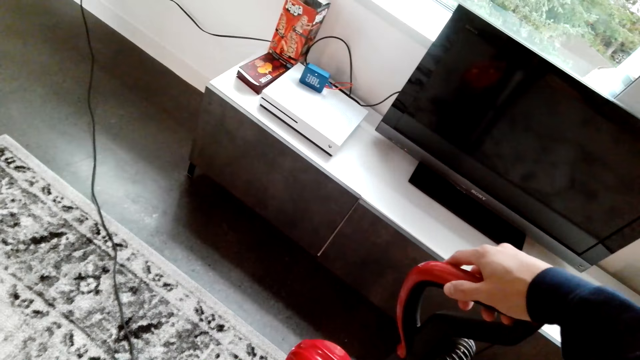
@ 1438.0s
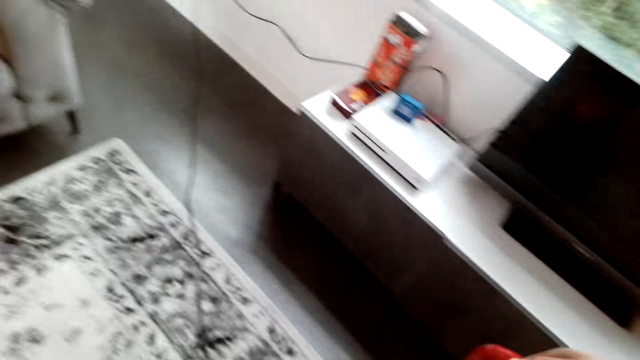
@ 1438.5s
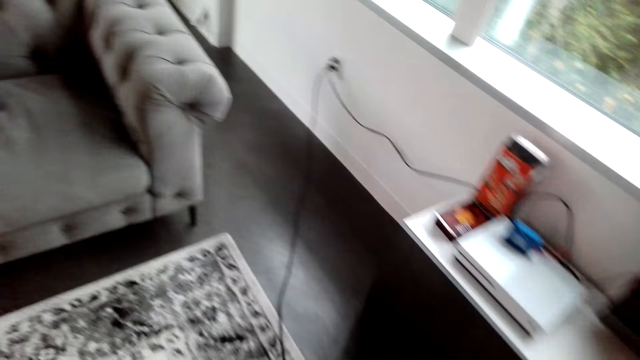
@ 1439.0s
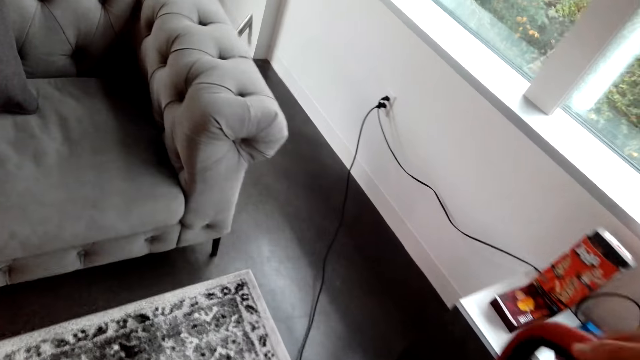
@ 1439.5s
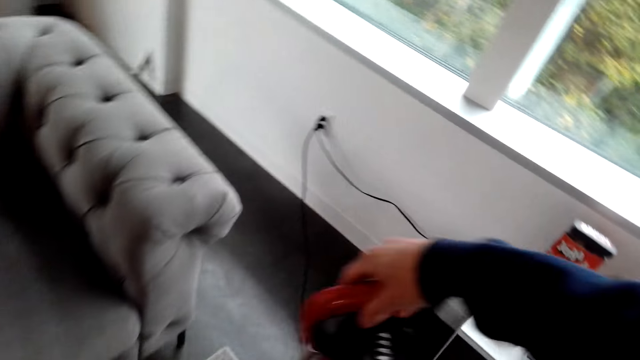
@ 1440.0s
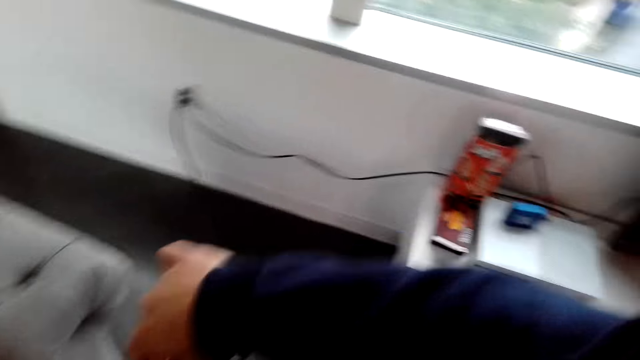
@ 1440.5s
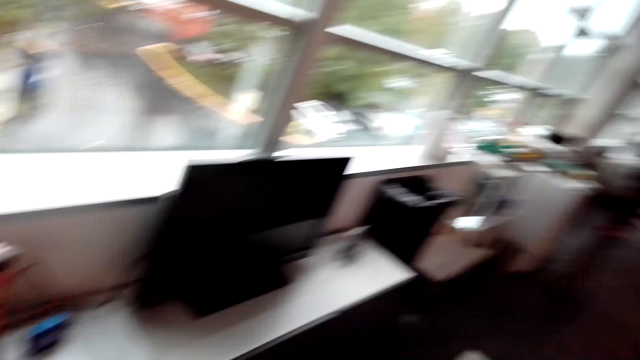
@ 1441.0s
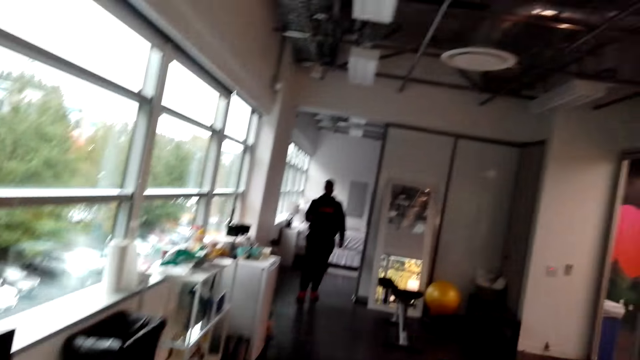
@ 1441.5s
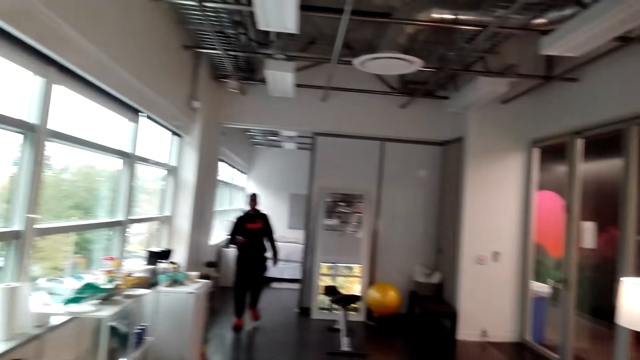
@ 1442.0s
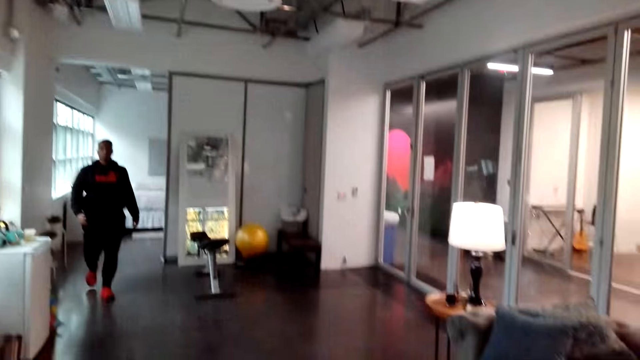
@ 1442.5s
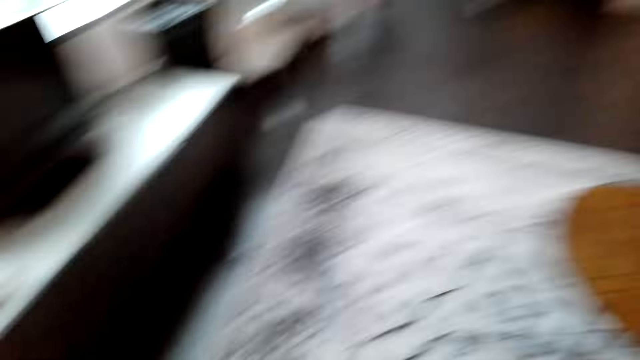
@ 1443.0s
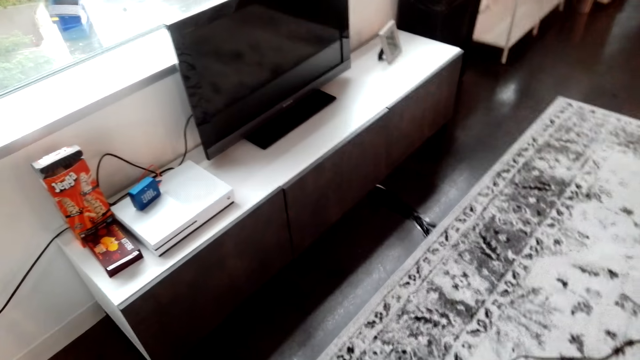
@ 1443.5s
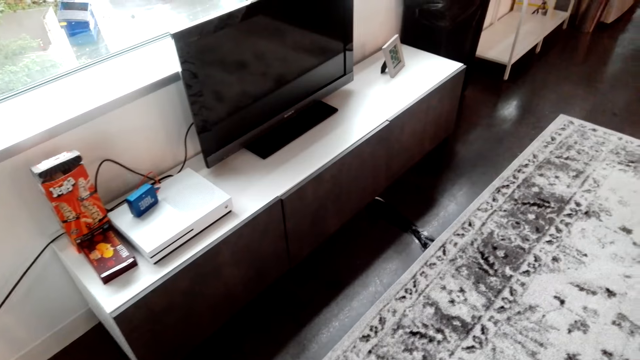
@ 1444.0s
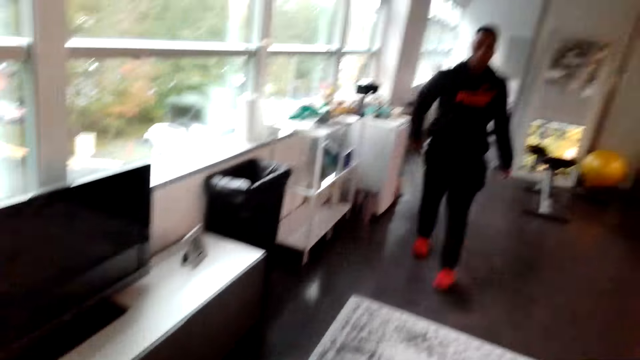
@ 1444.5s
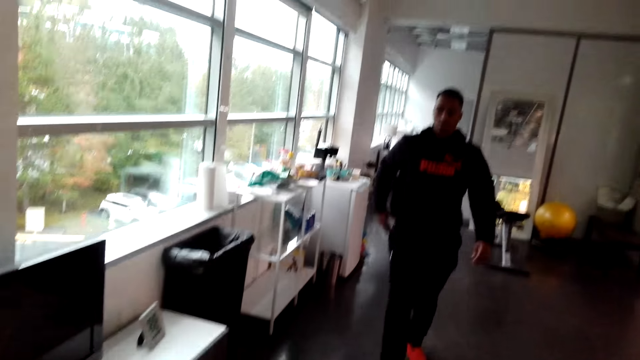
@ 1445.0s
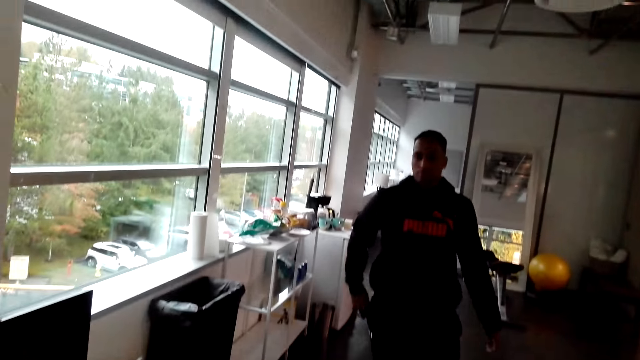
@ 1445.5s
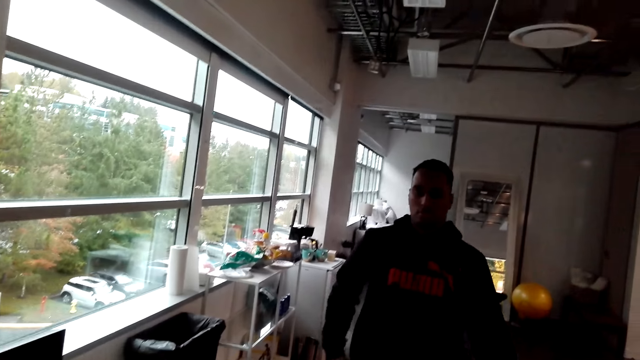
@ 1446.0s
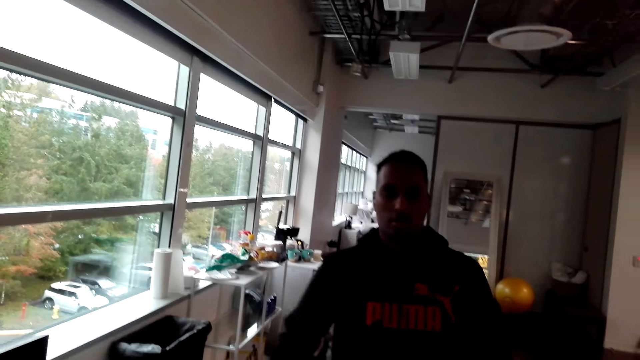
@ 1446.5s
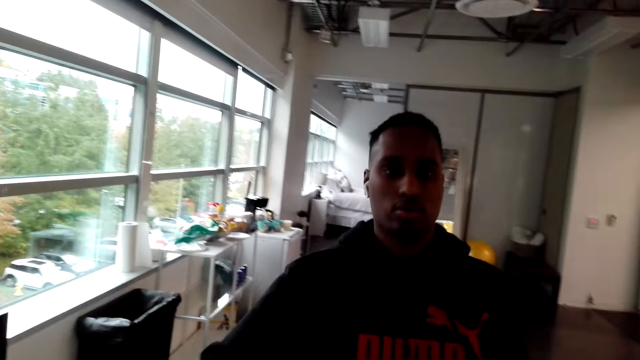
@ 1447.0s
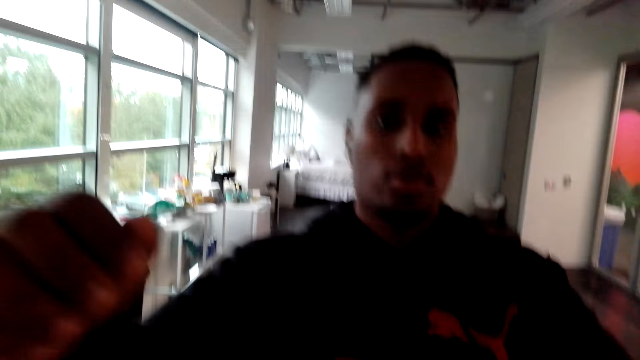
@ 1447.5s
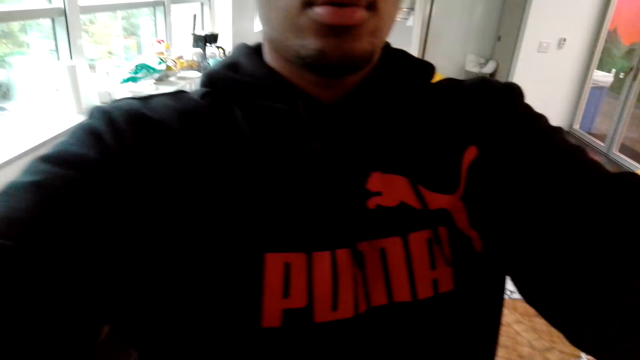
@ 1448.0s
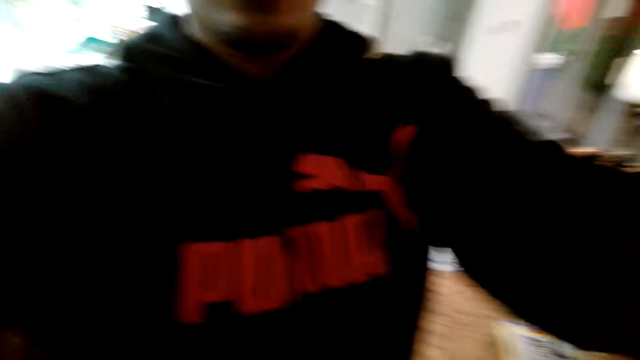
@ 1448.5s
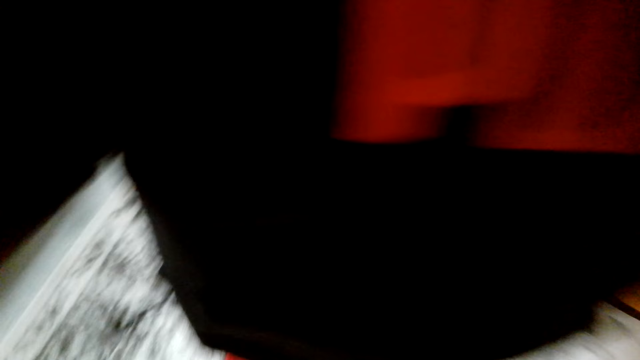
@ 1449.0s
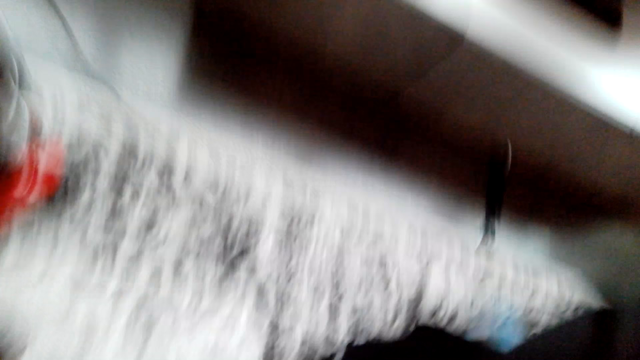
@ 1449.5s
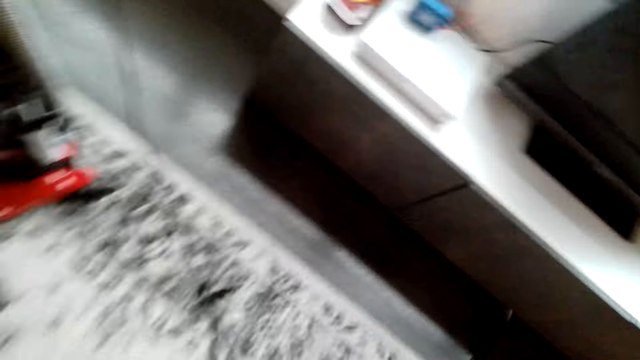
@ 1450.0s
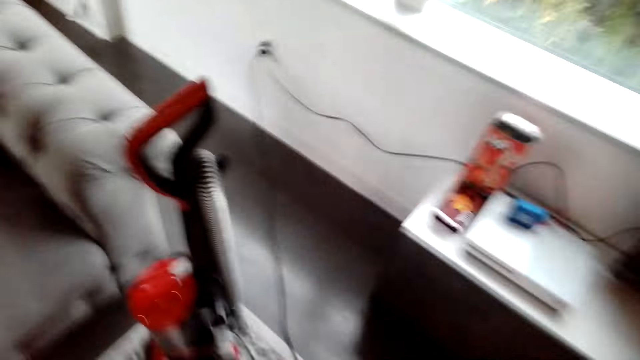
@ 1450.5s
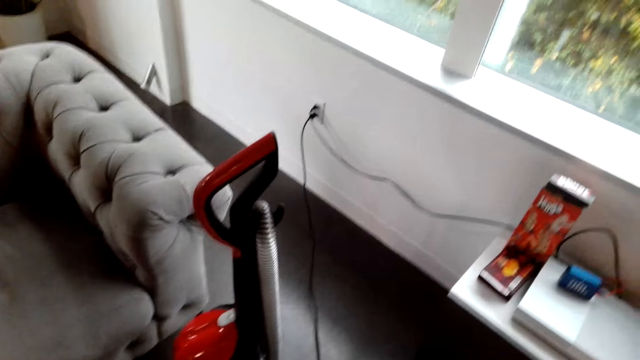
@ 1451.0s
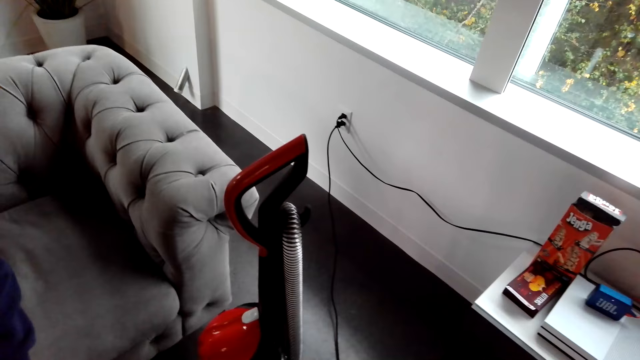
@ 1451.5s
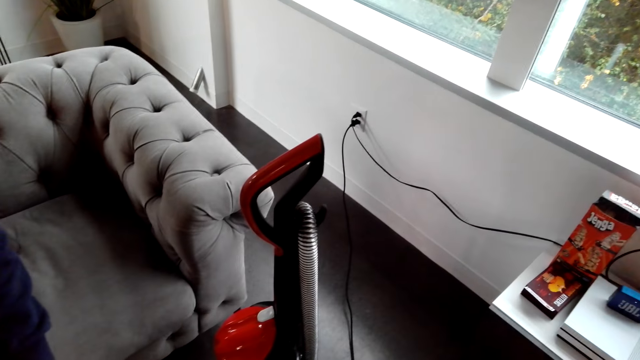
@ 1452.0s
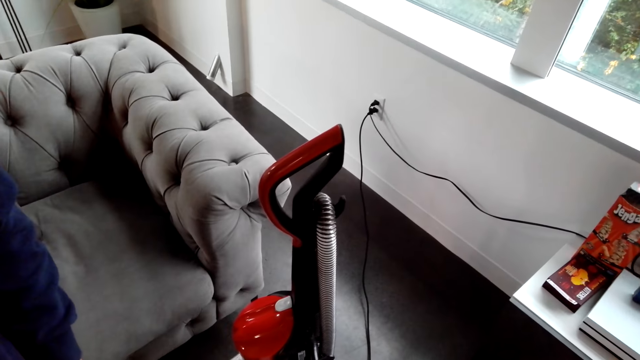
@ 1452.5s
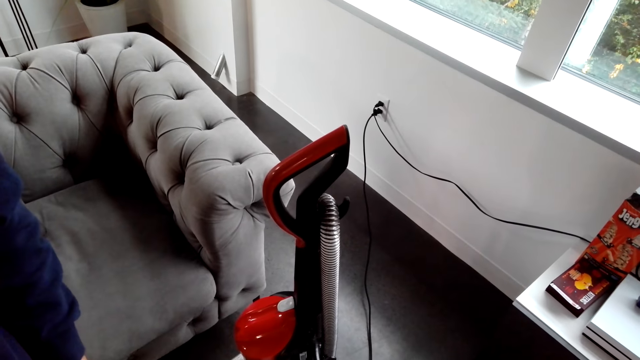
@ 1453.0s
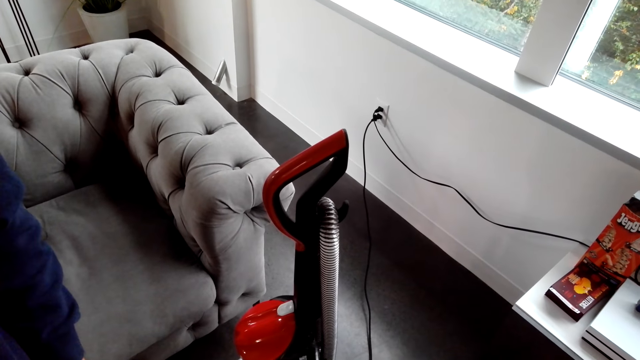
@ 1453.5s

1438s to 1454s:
The camera wearer turns off the vacuum cleaner. They stop cleaning. A man walks towards the camera wearer. The man walks around the room. The man holds the camera from the camera wearer and adjusts the camera.
